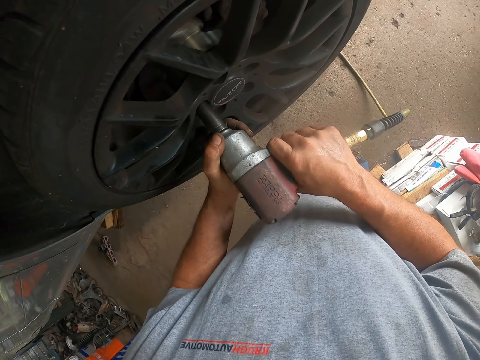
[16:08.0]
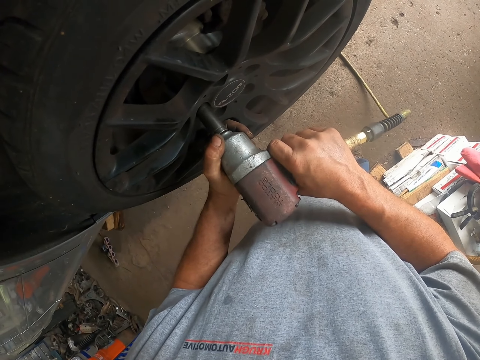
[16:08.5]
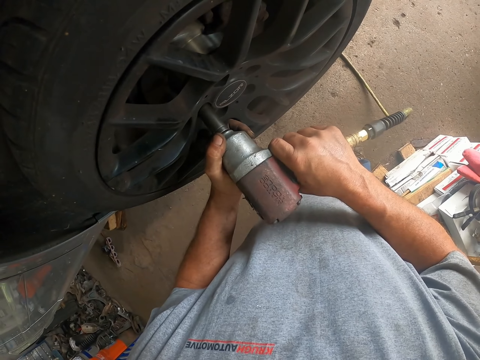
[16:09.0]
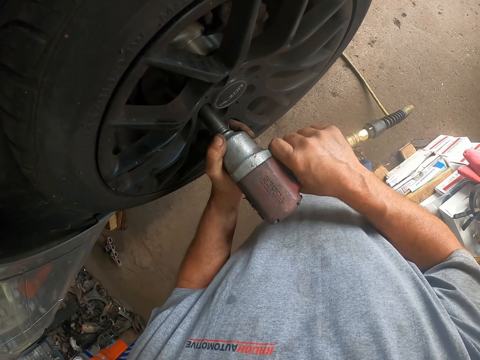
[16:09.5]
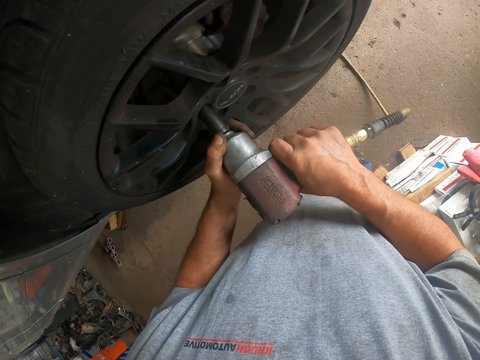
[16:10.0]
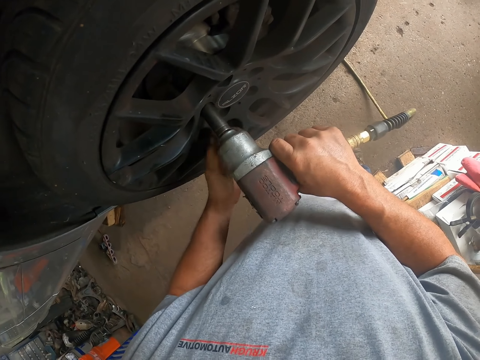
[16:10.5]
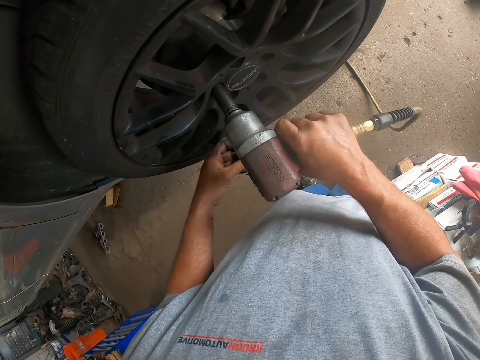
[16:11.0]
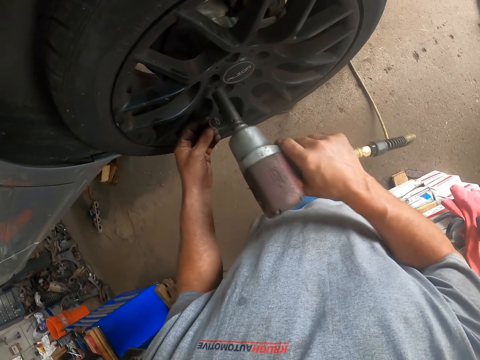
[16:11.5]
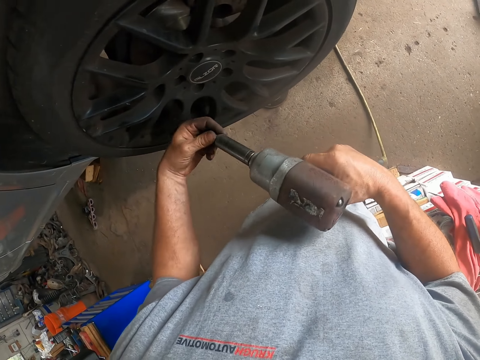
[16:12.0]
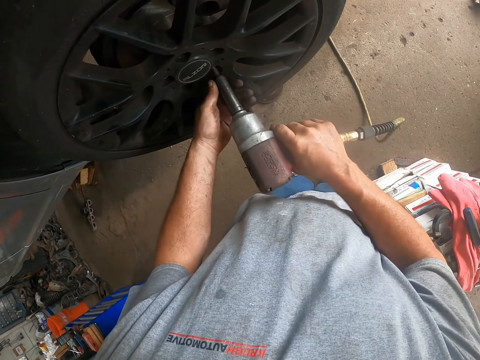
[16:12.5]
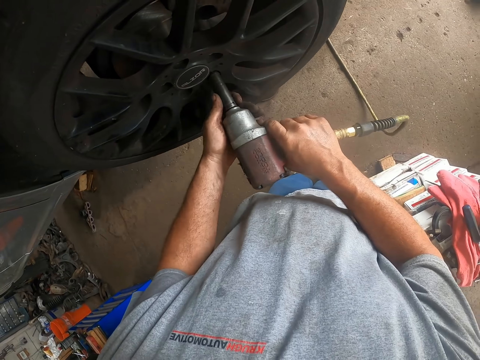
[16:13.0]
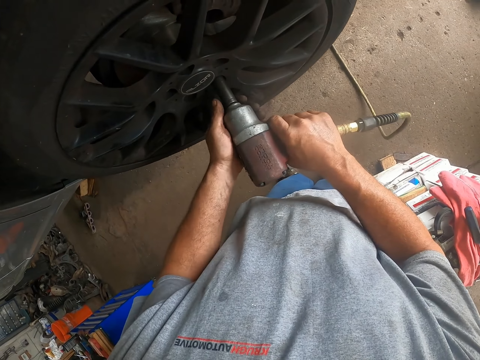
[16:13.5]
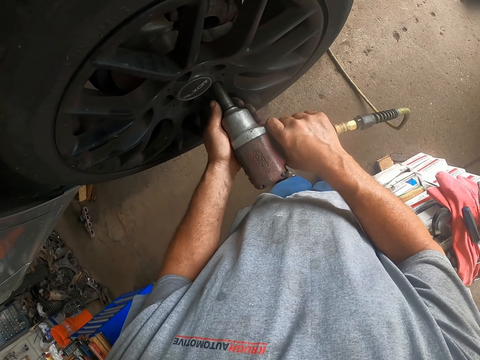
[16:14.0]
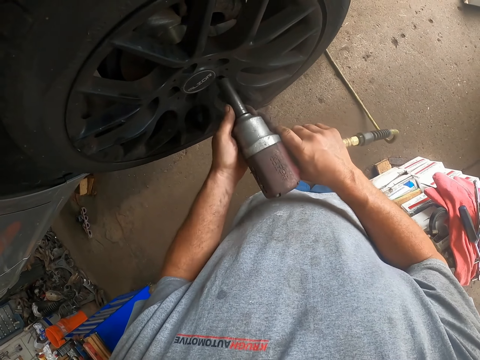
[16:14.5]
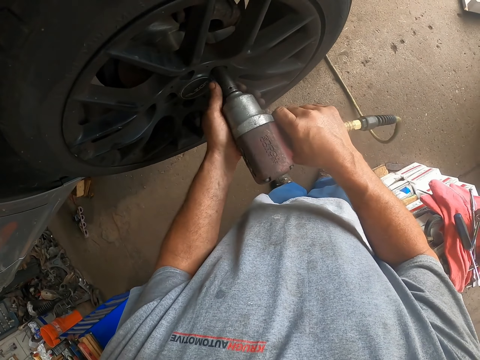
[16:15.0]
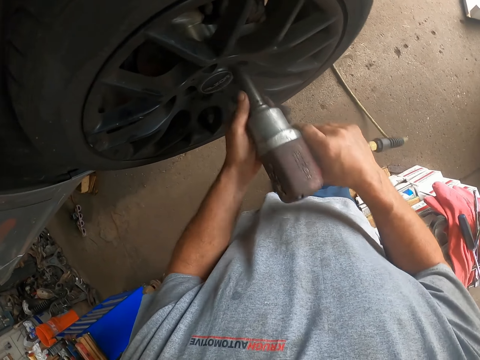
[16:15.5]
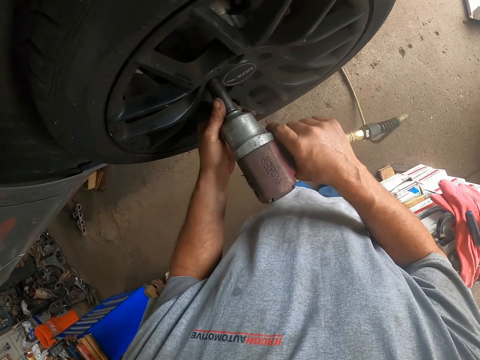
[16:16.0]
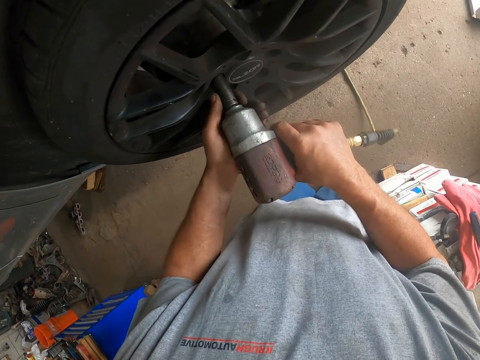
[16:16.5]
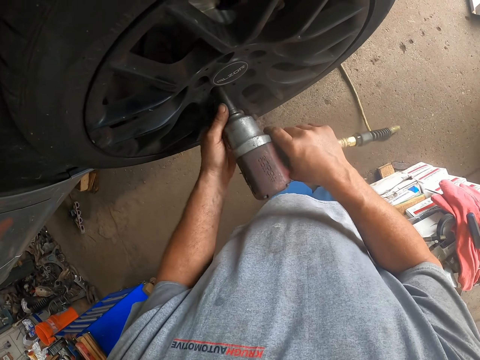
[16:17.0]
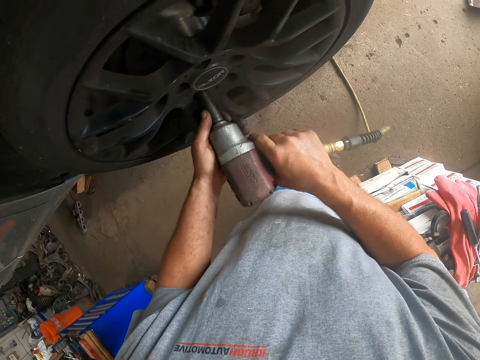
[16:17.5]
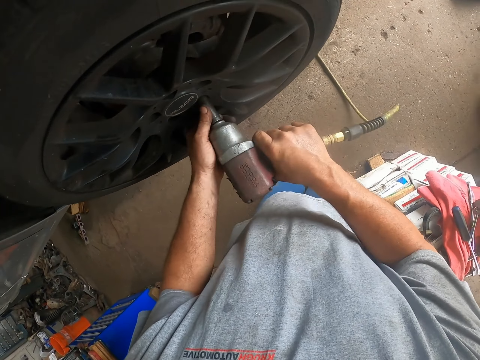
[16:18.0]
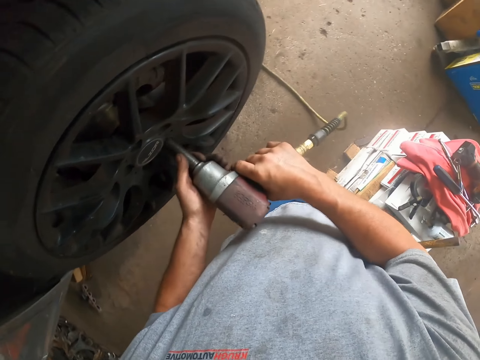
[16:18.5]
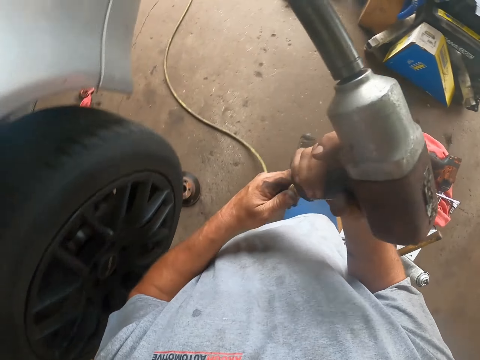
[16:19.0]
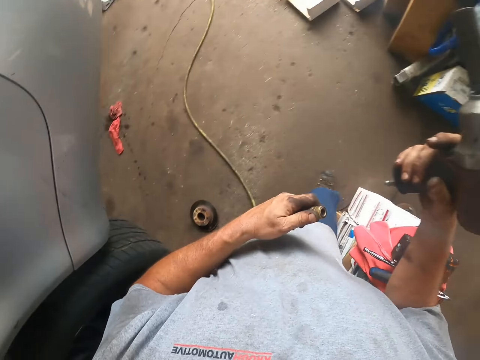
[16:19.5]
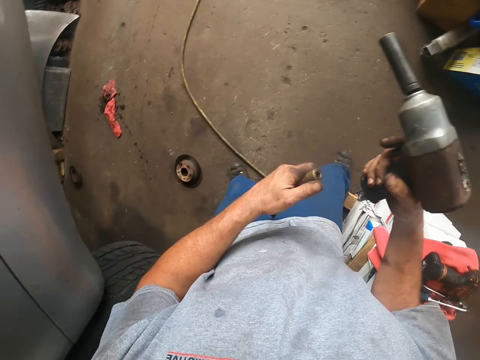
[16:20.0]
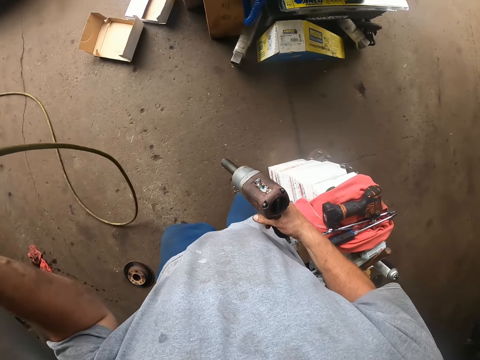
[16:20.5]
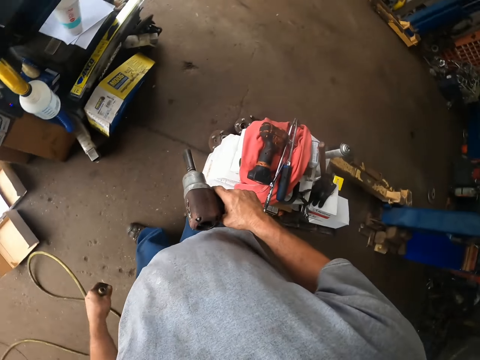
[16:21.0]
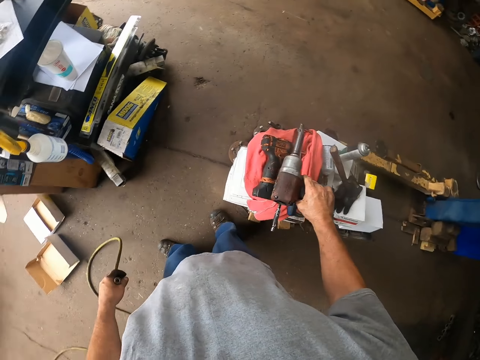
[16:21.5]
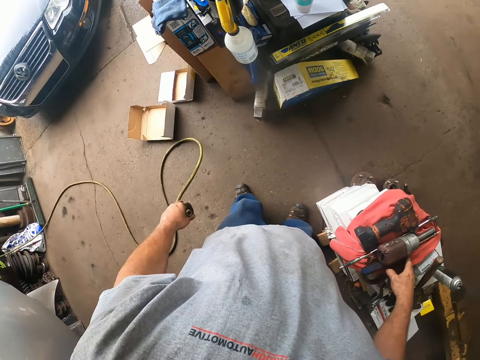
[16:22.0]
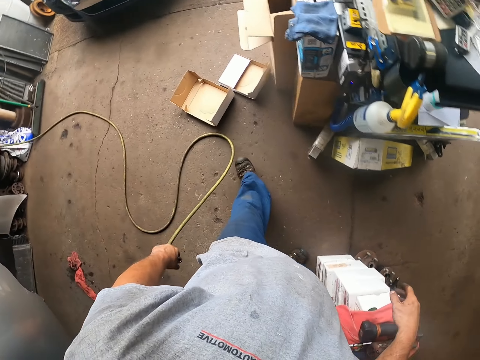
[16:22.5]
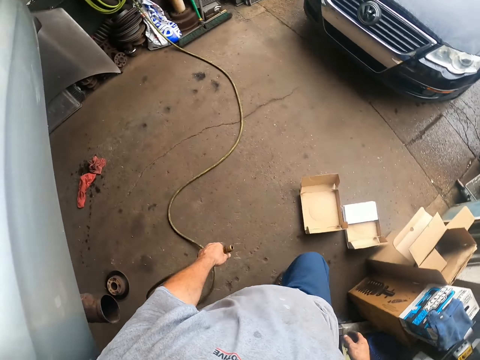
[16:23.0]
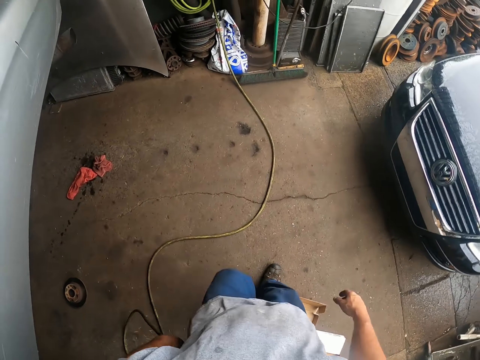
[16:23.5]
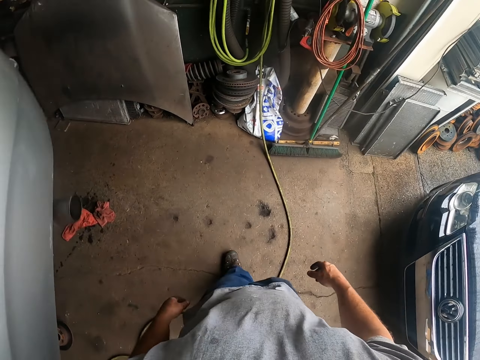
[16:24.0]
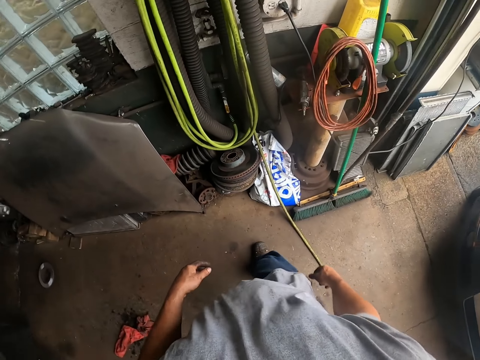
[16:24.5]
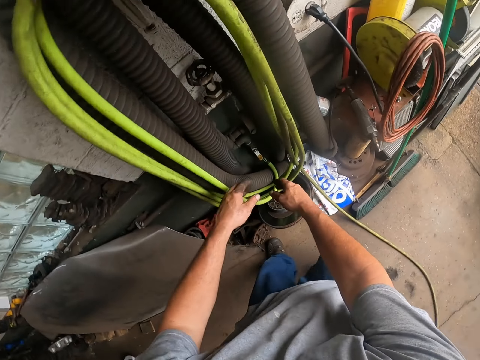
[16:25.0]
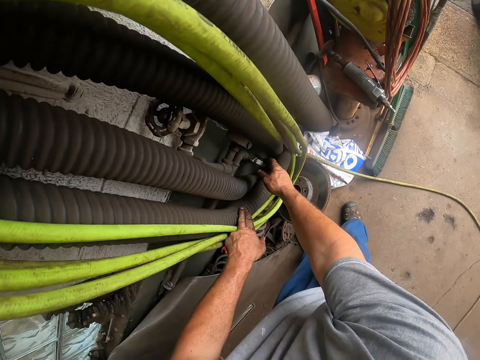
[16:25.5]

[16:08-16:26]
The camera wearer picks up screws with the left hand. They attach the bolt to the drill. They tighten the bolt on the wheel in the car with a drill. They remove the pipe from the drill. They place the drill down and walk to the pipe.

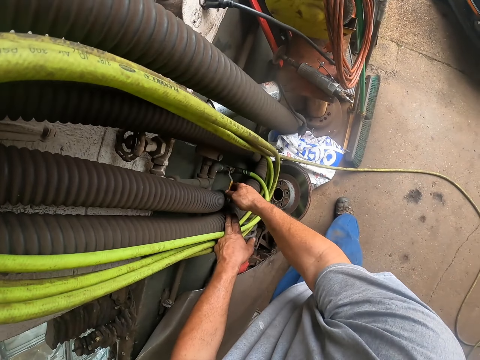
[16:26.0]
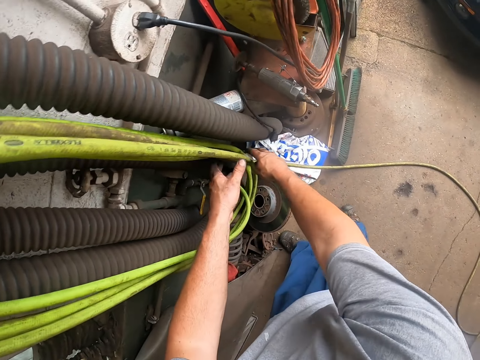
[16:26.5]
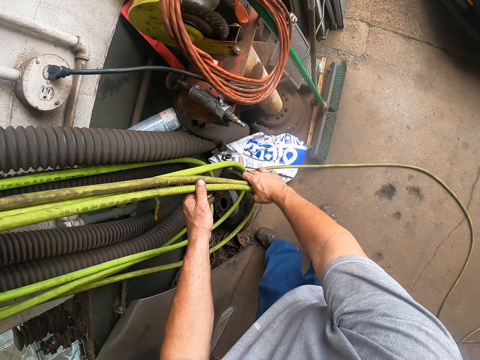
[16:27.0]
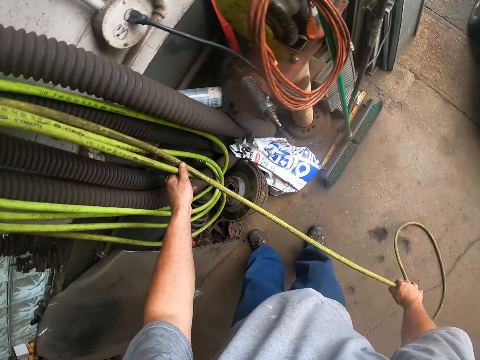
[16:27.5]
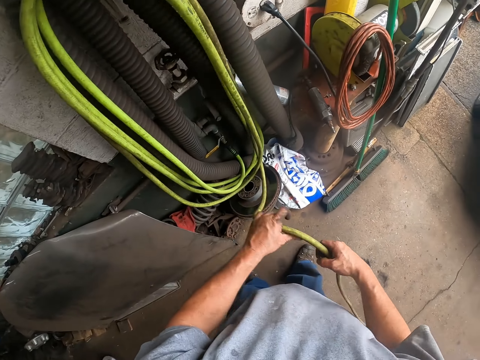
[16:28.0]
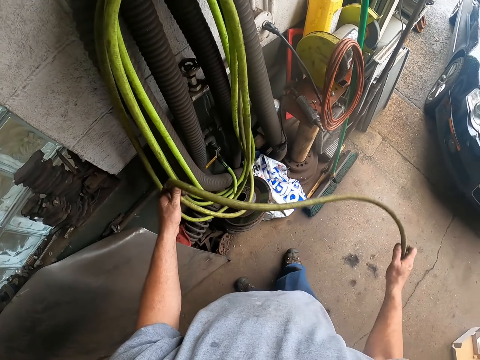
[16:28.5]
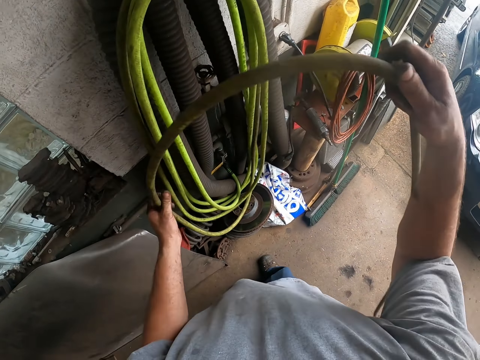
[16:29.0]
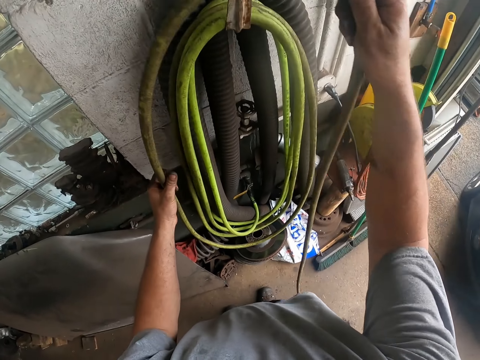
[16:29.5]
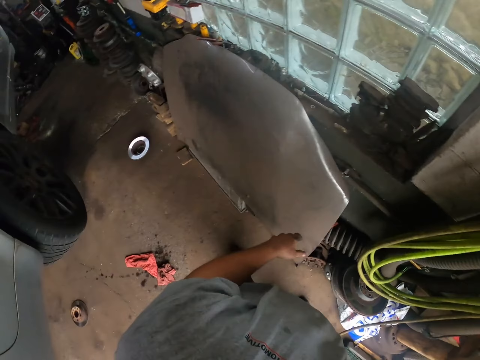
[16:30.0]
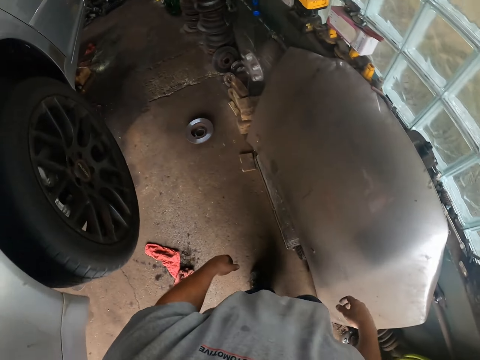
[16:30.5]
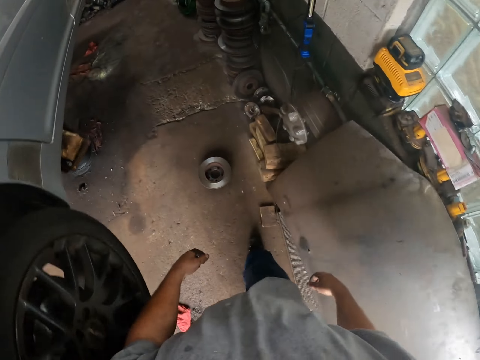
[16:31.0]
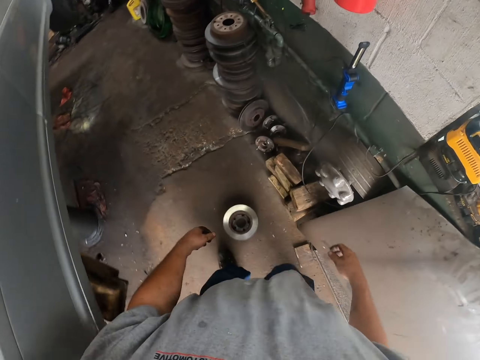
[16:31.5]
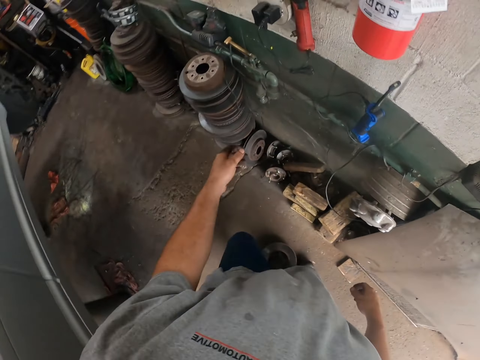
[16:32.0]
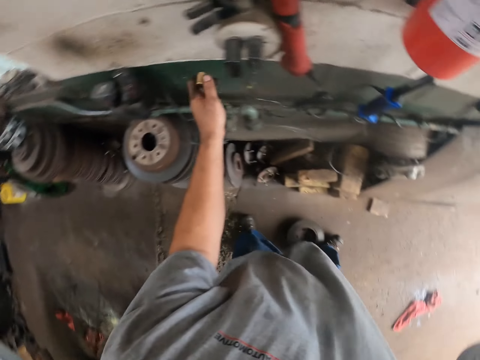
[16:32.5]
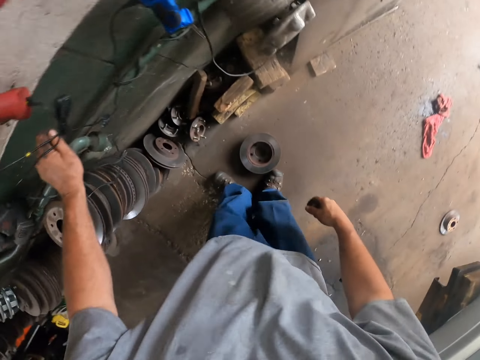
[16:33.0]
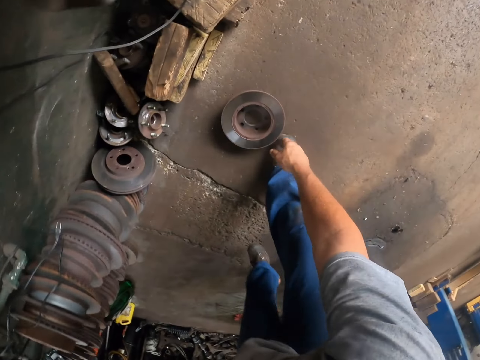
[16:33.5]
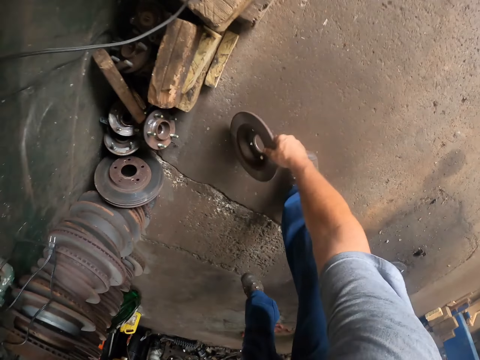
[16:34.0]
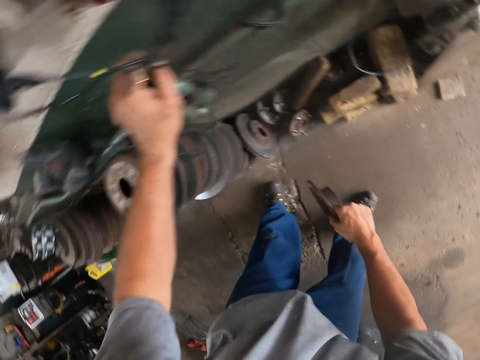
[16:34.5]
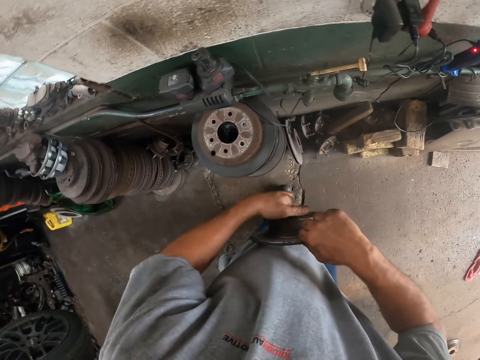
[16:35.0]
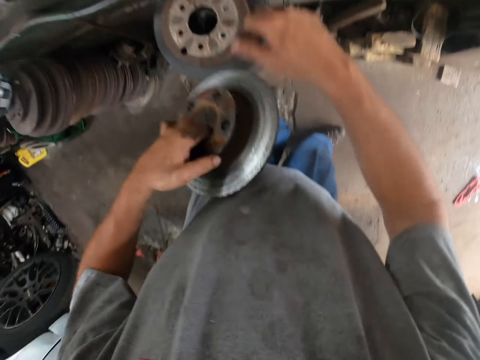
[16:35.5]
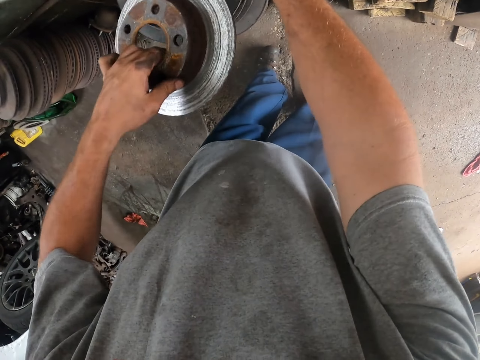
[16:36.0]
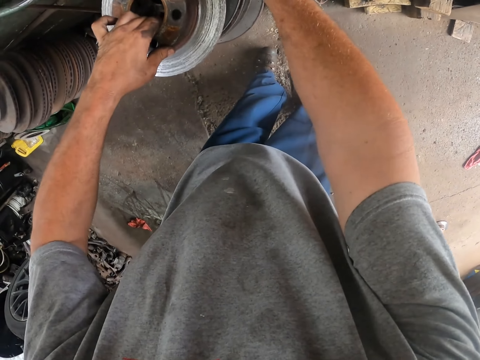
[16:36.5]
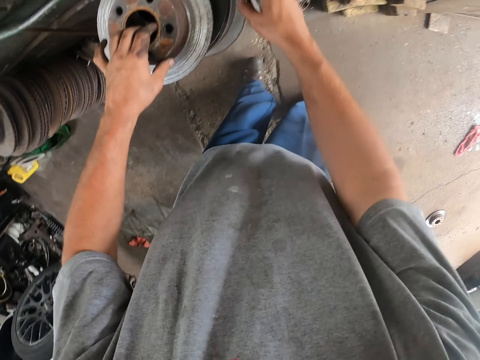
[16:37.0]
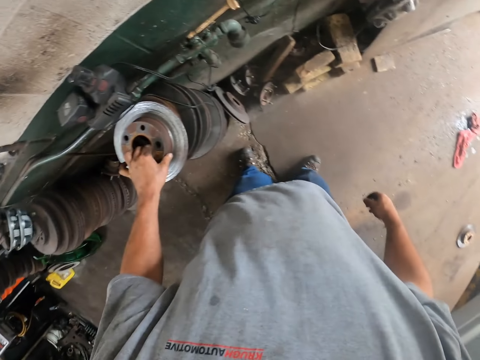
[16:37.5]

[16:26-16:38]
The camera wearer turns off the switch. They adjust the pipe. They wind the pipe on the wall. They turn off the switch. They pick up the metallic rim or metal on the floor. They place the metal on the other metals.
